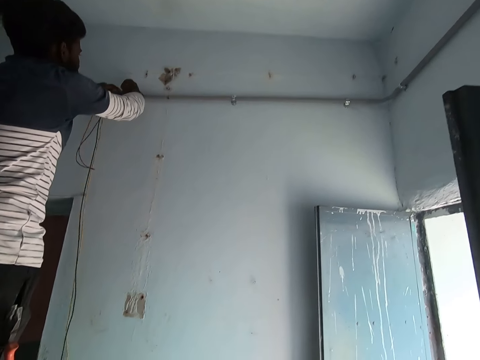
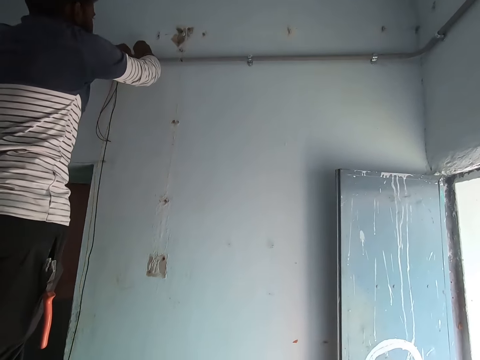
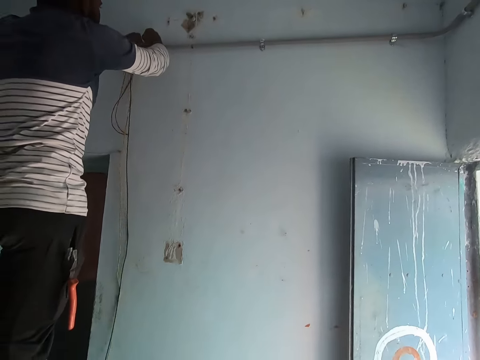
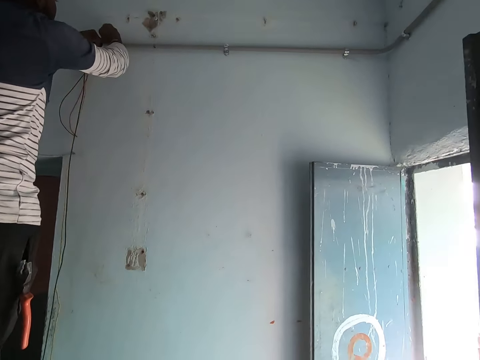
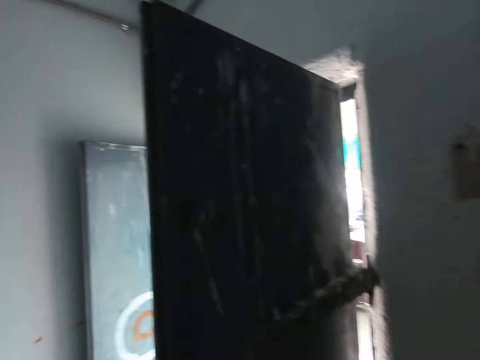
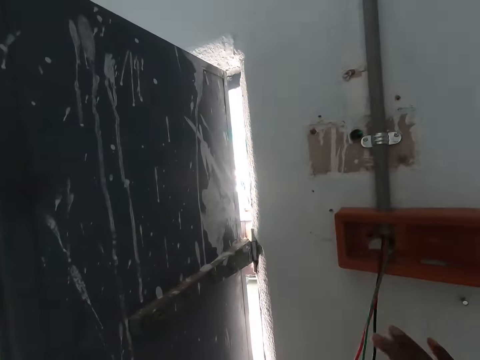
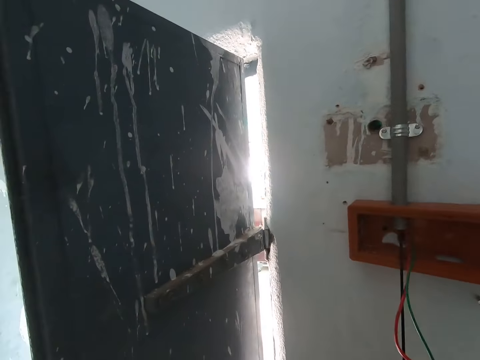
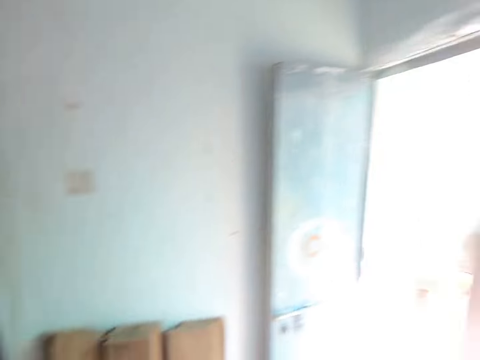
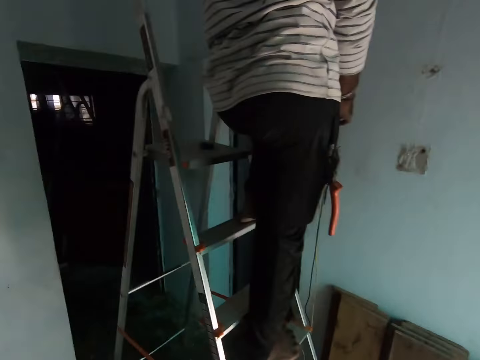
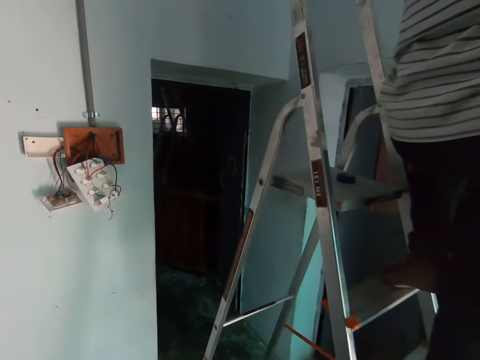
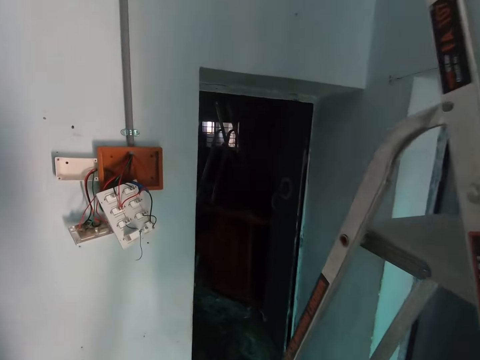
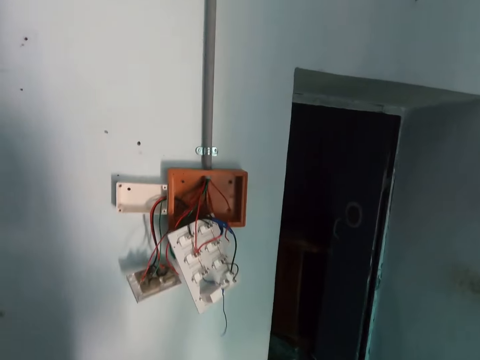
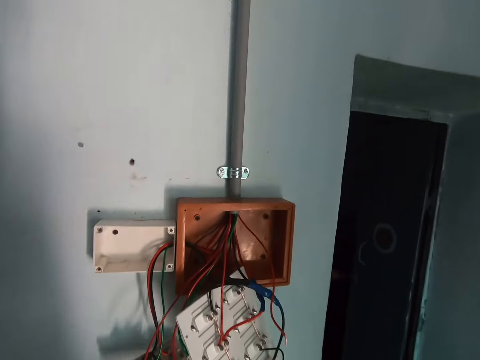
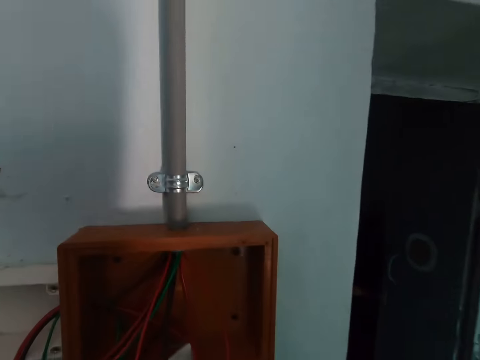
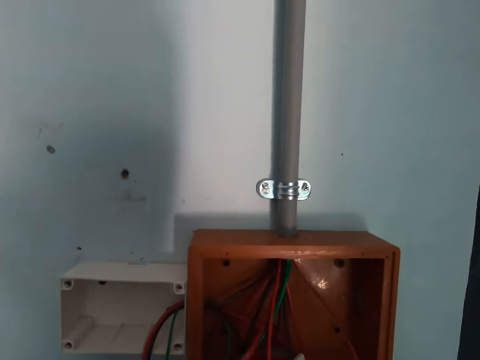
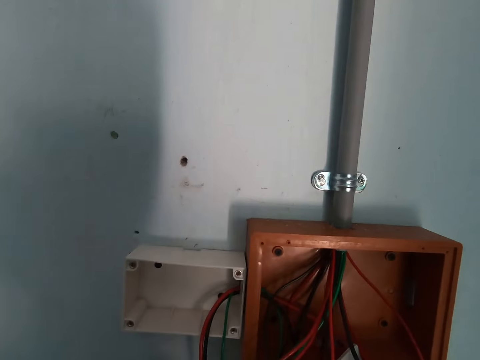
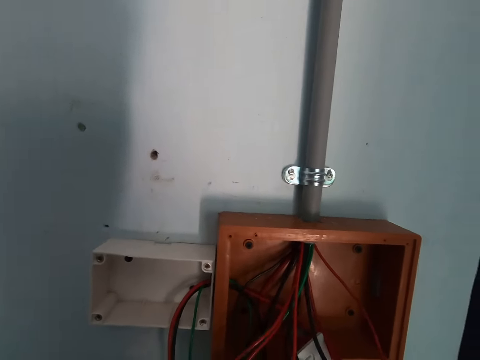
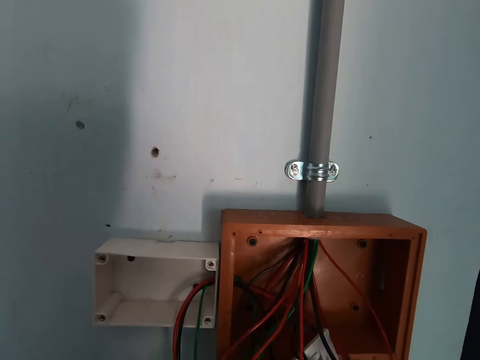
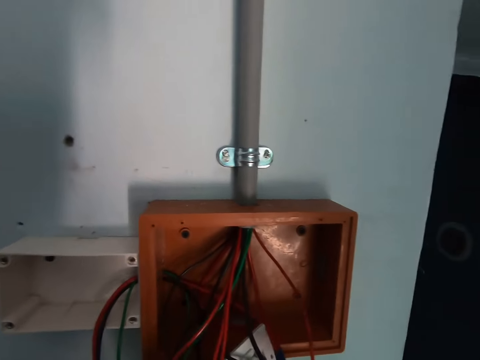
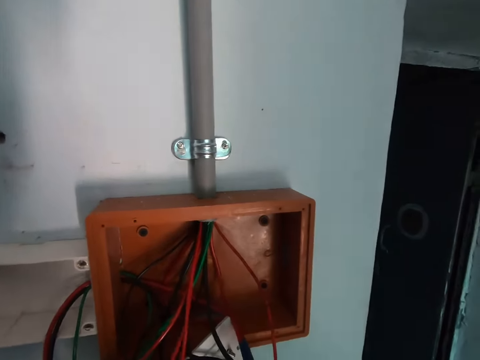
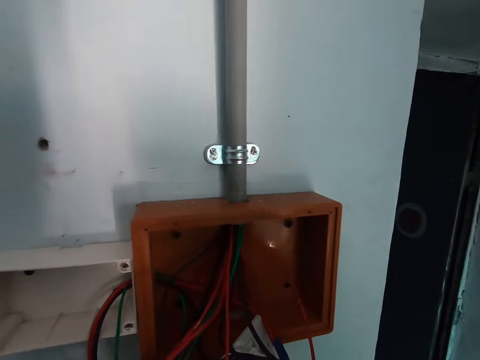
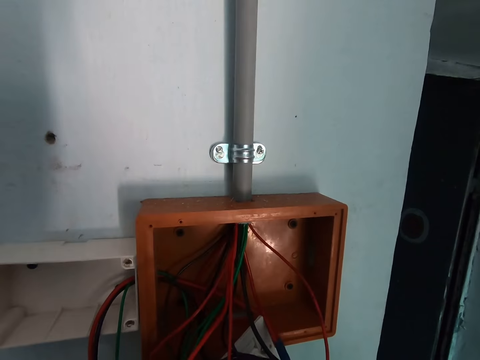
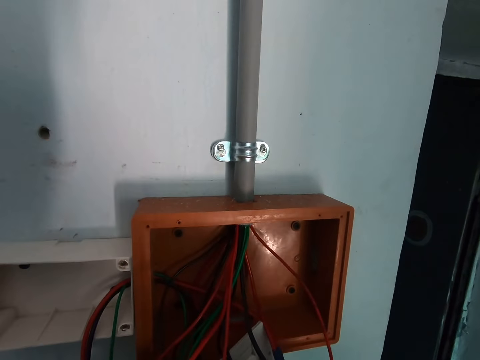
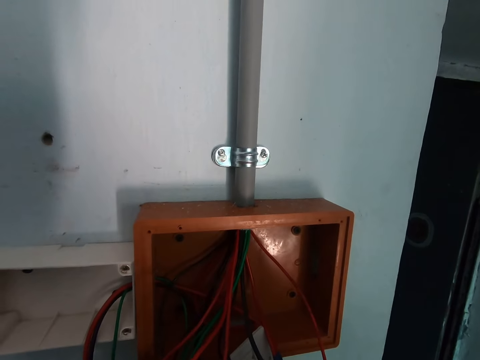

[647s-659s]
A man adjusts a wire on a wall. The camera wearer looks around a room. He holds cables with his right hand. He adjusts wires in a socket. He walks around the room. He adjusts the wires in the socket.

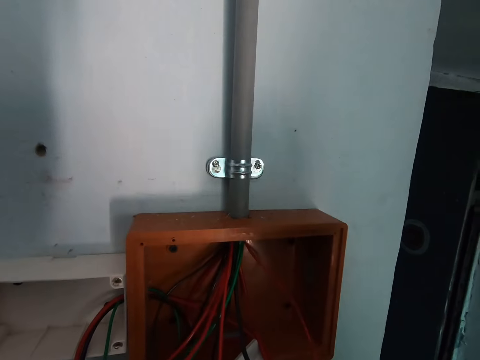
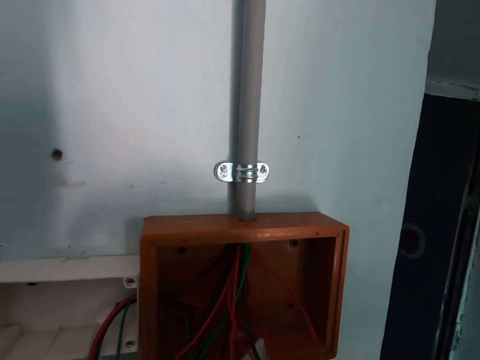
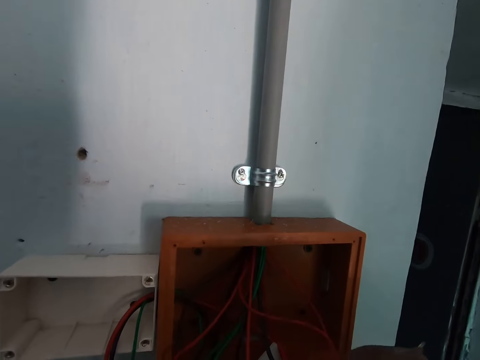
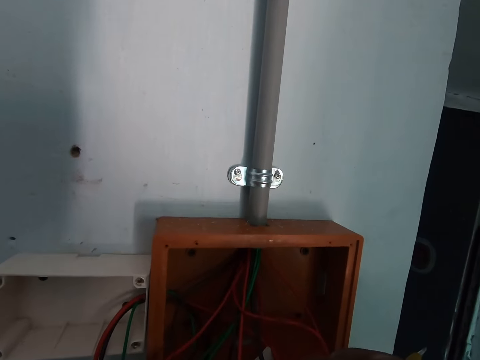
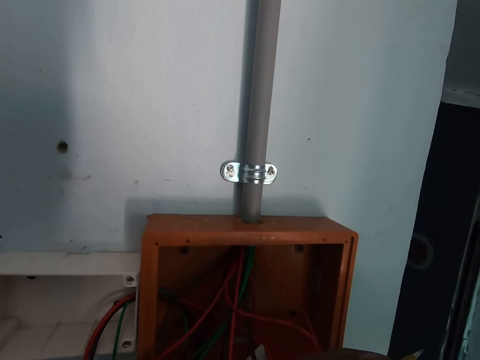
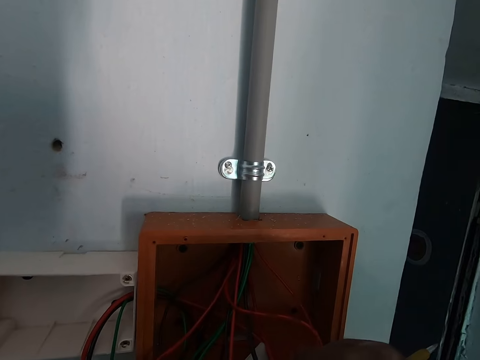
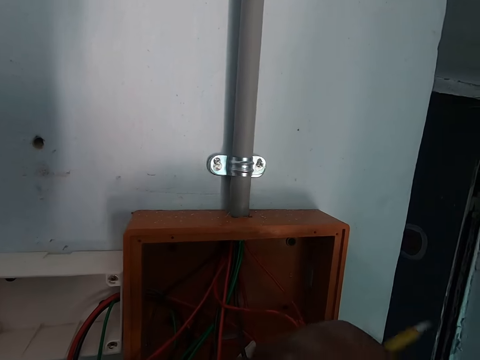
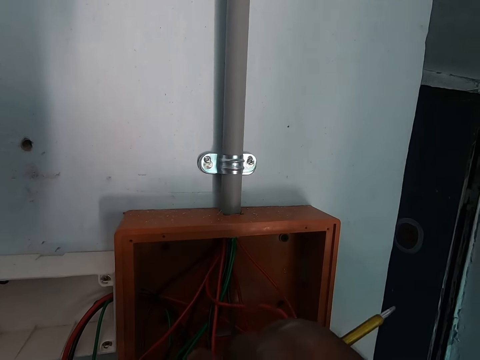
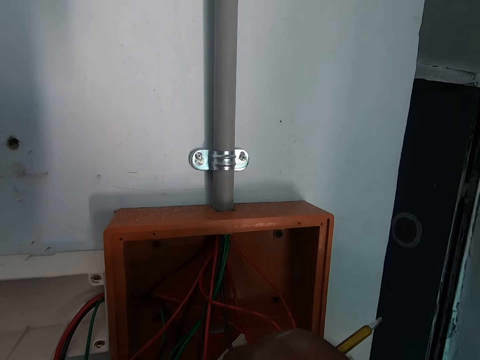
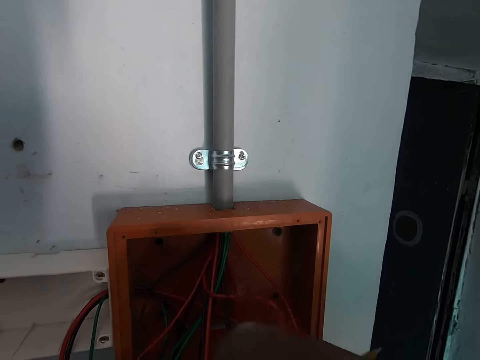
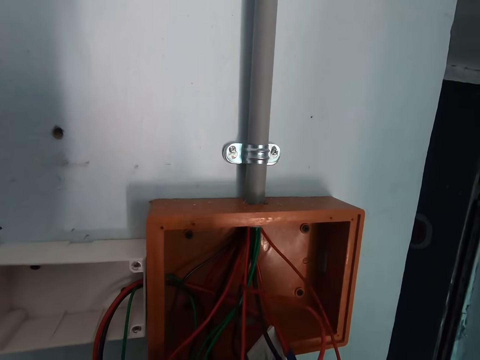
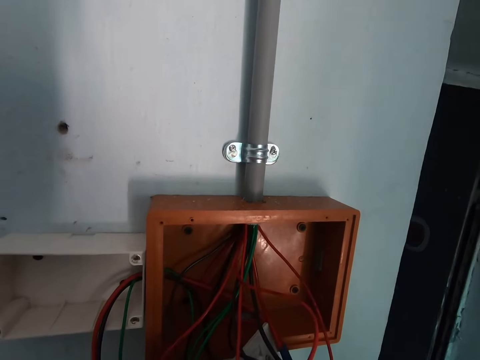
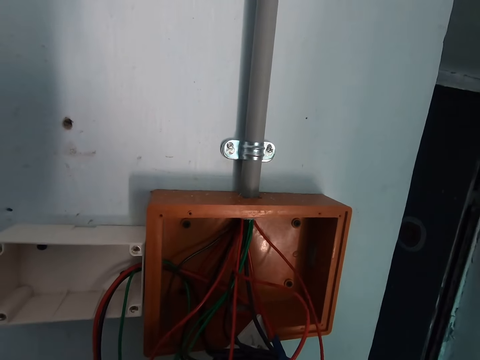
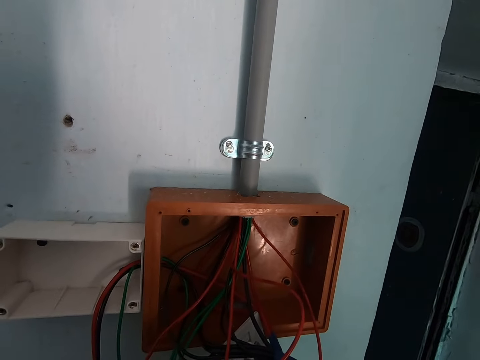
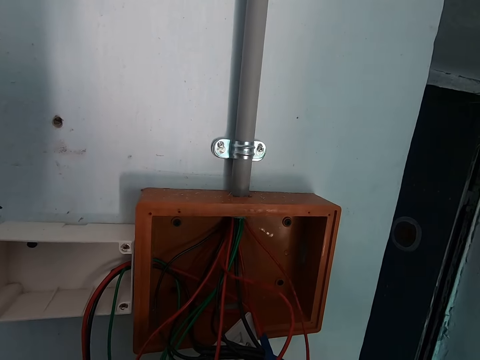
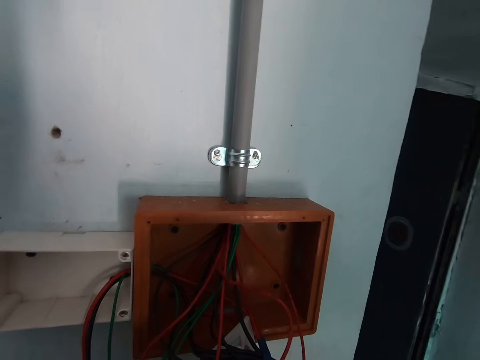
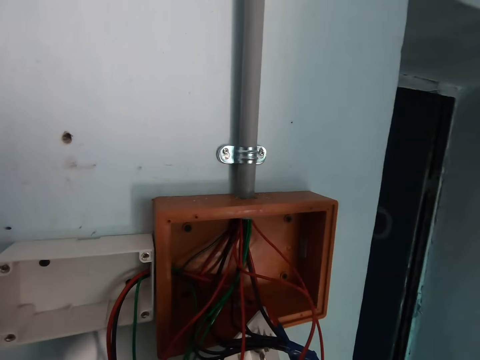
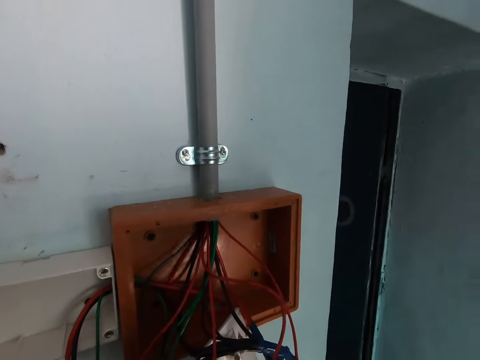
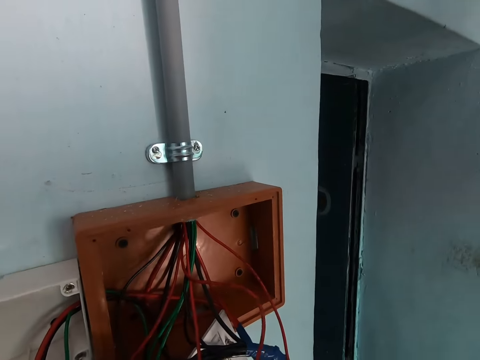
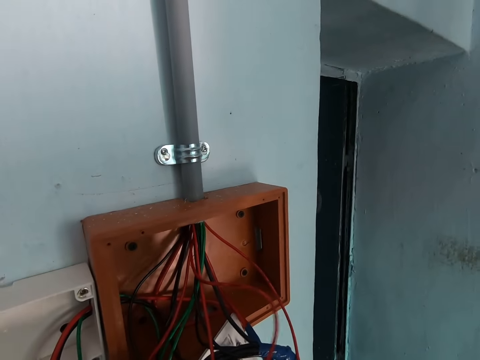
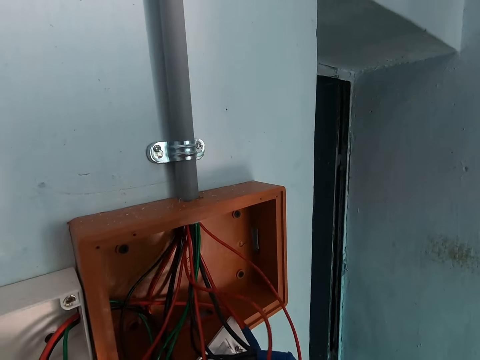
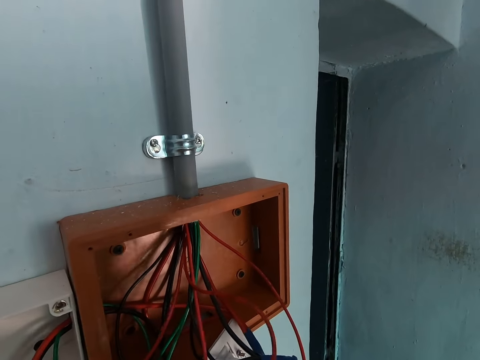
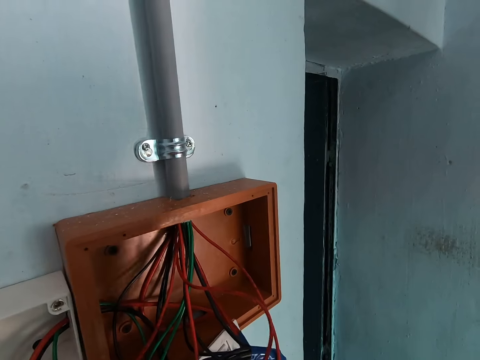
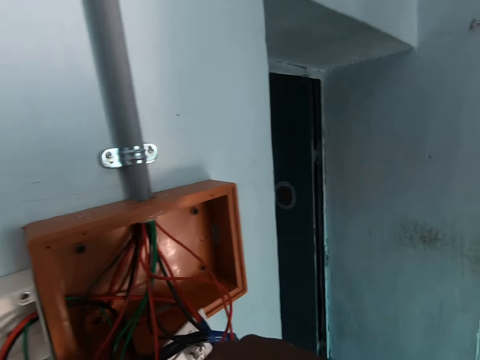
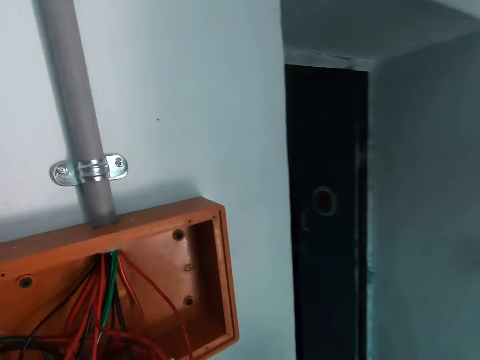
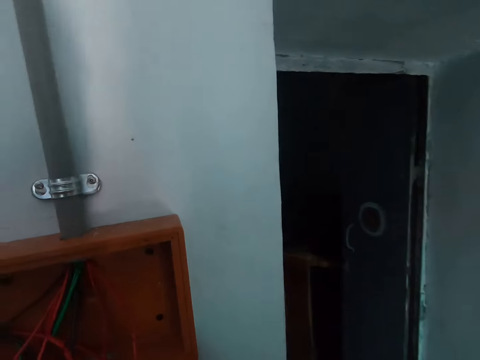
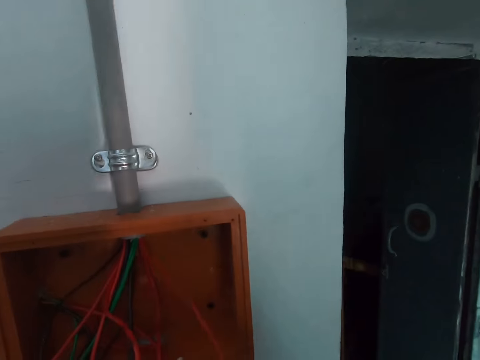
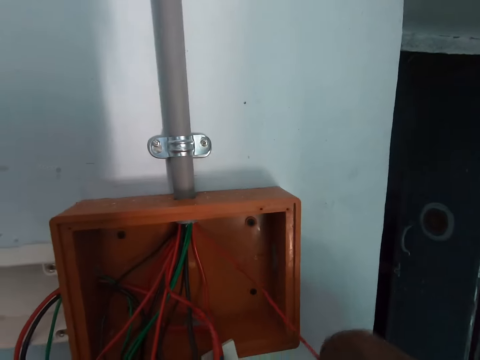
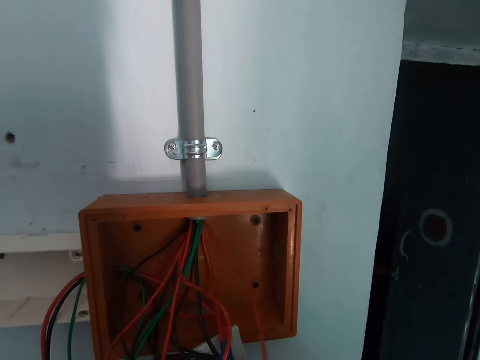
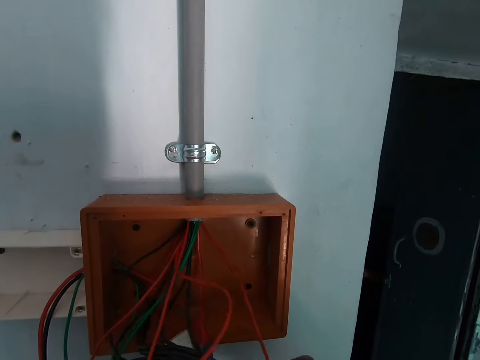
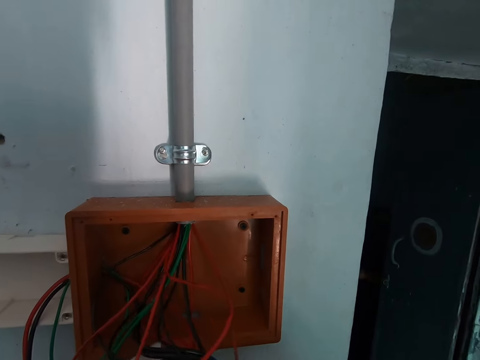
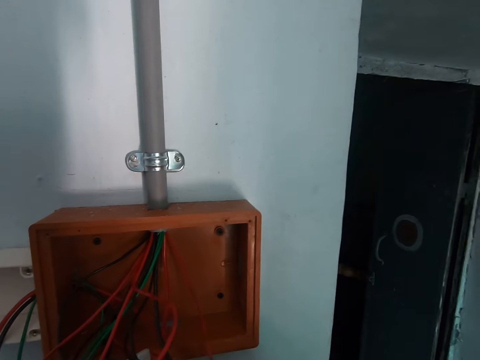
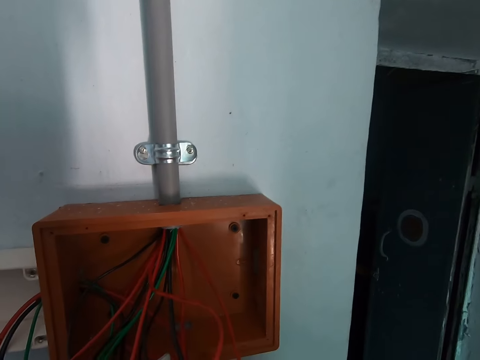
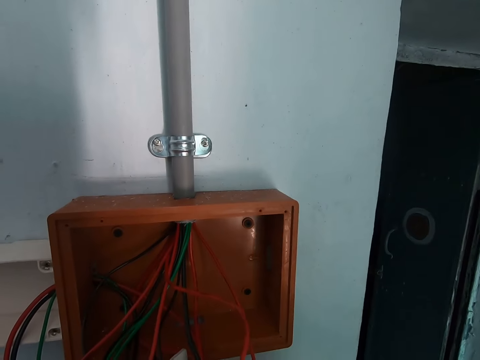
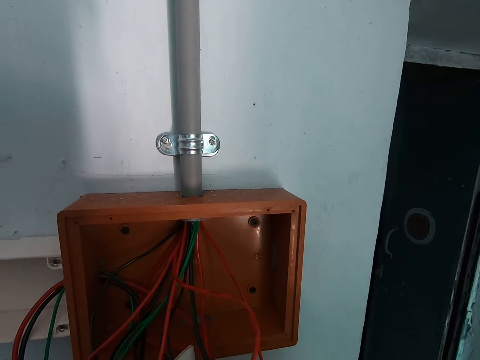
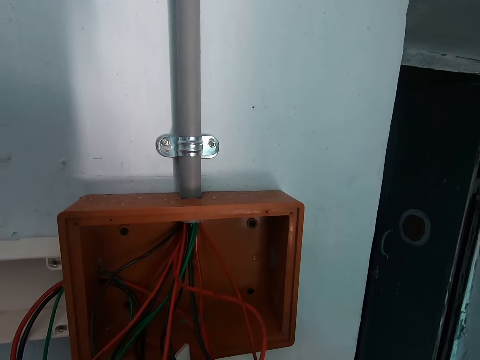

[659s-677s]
A man interacts with the camera wearer. The camera wearer handles cables with both hands. They adjust wires in a socket. They look around a room. They adjust the wires in the socket.
